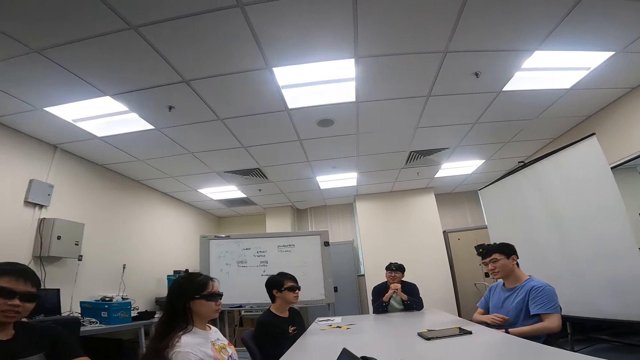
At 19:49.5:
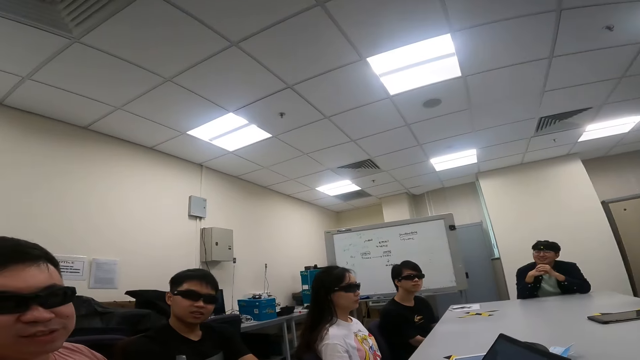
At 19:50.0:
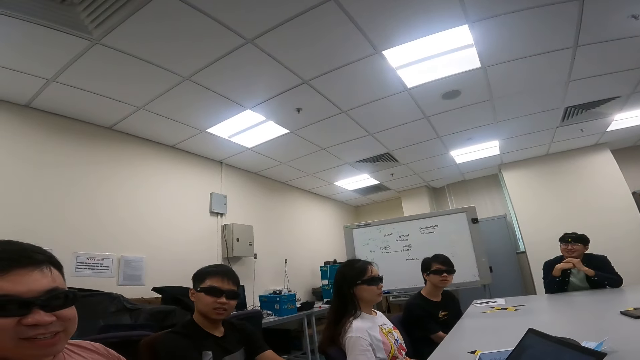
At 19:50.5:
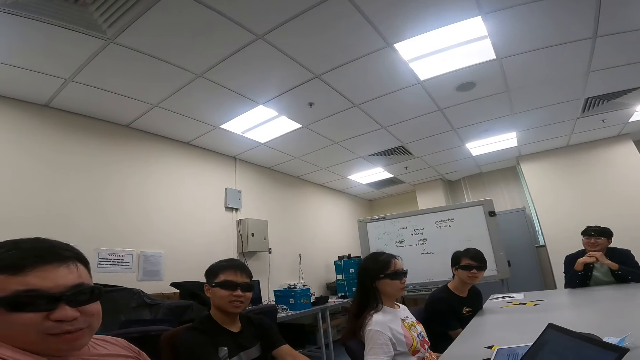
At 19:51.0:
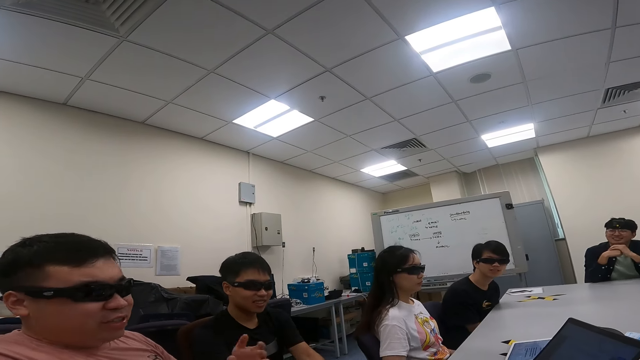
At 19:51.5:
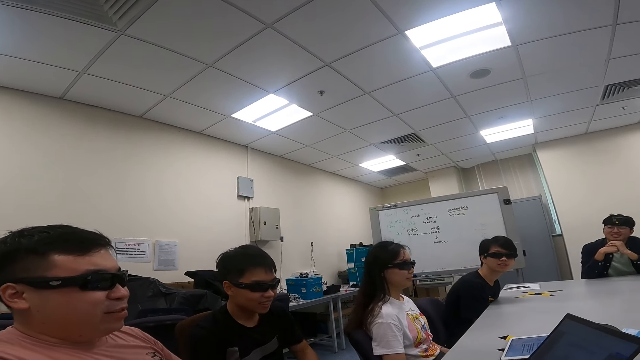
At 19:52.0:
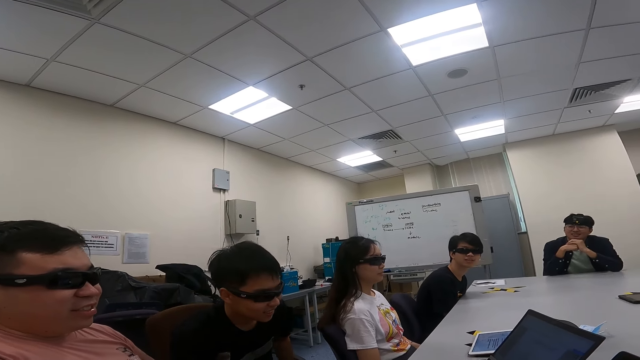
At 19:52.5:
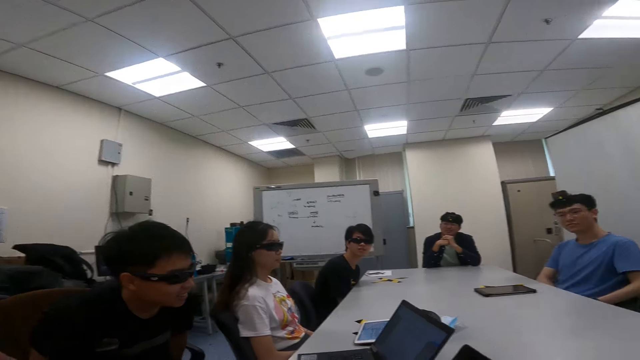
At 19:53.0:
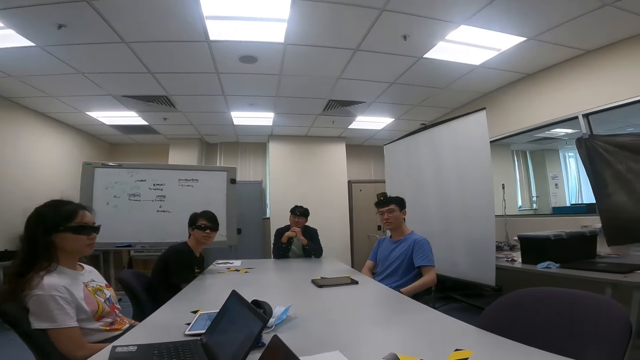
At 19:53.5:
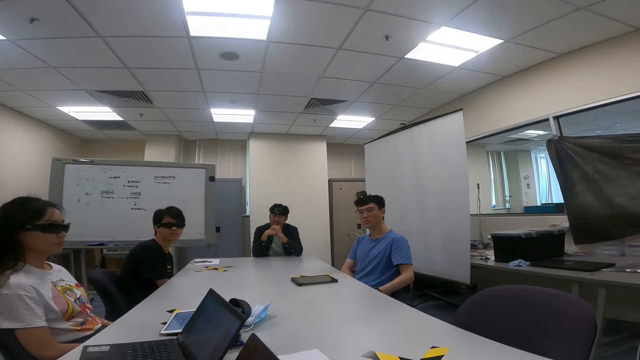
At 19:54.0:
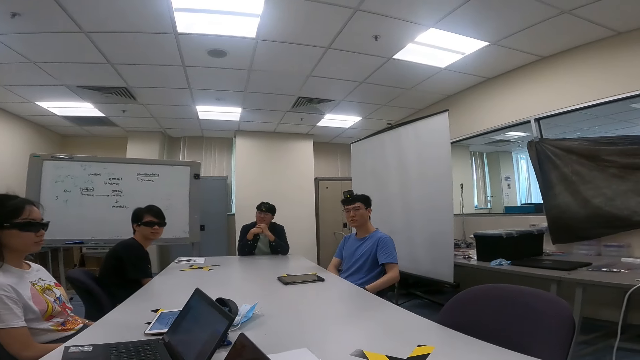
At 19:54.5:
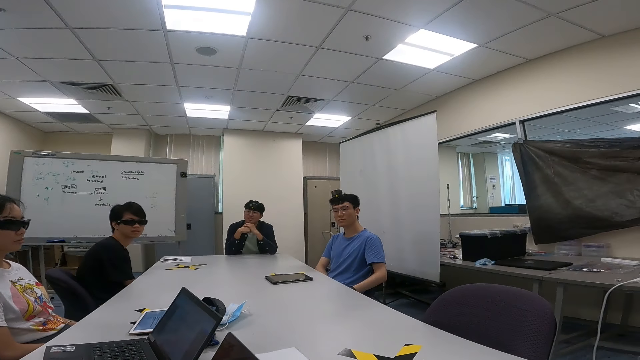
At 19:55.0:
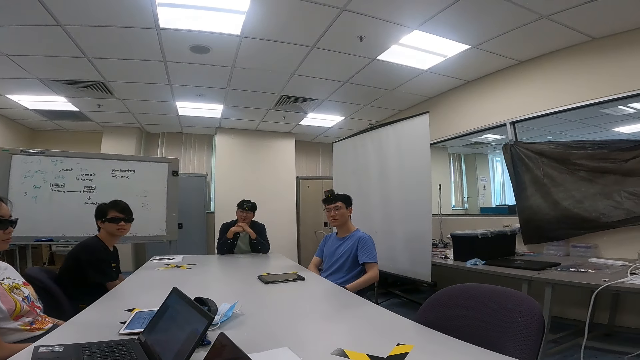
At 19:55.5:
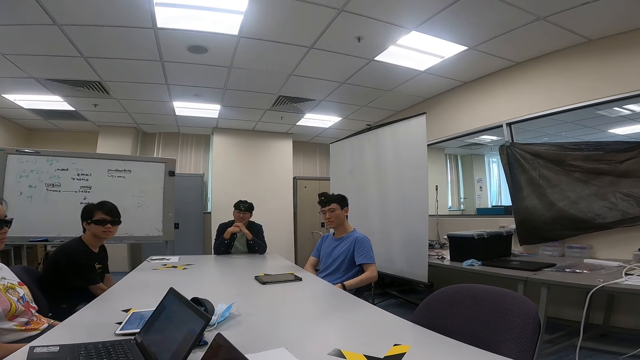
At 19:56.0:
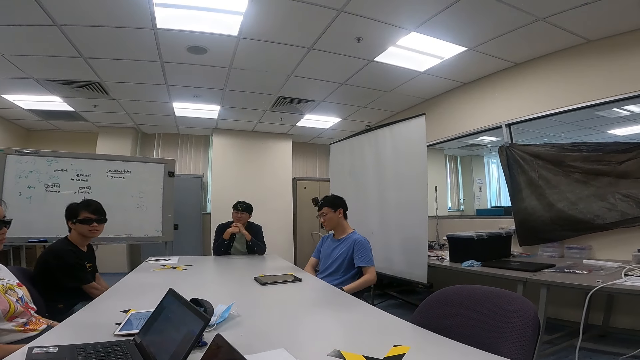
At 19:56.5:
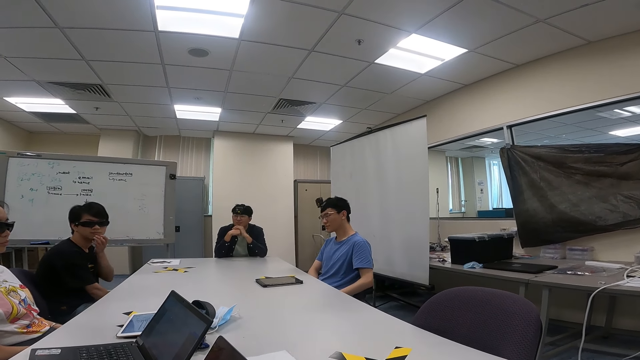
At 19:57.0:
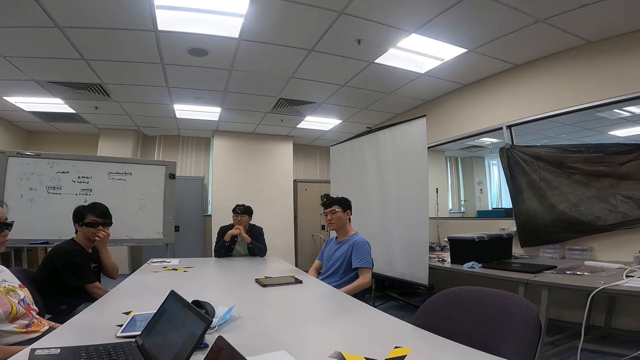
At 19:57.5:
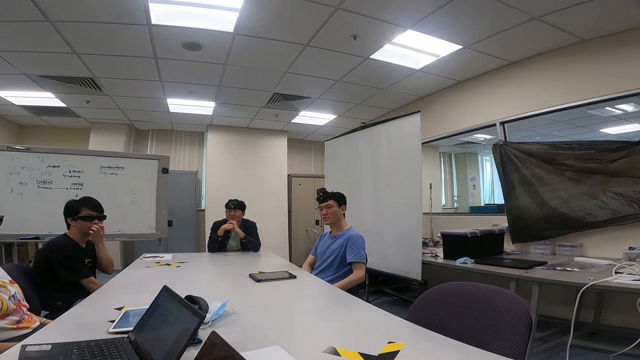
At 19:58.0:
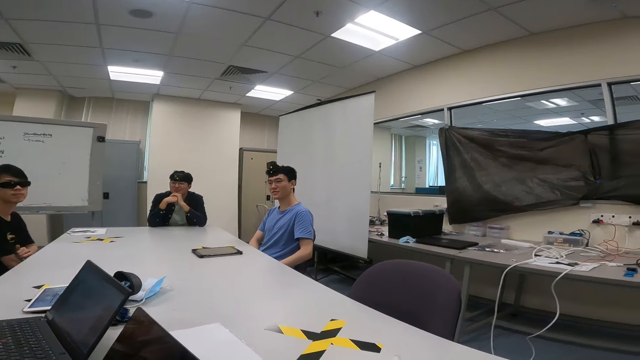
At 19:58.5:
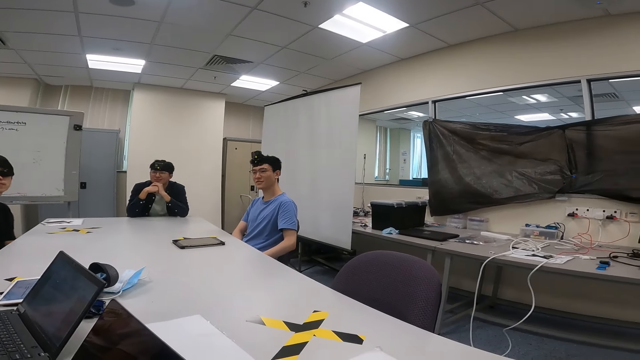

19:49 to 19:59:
The camera wearer looks around. A person talks to the camera wearer.

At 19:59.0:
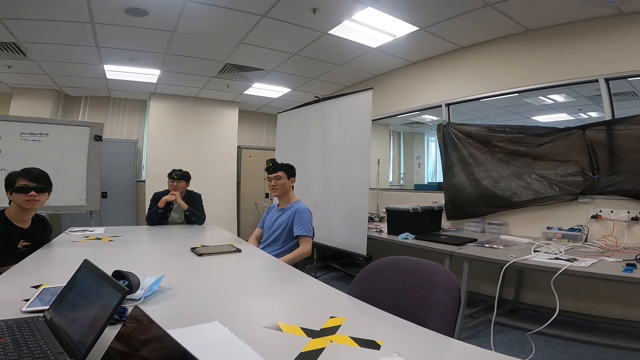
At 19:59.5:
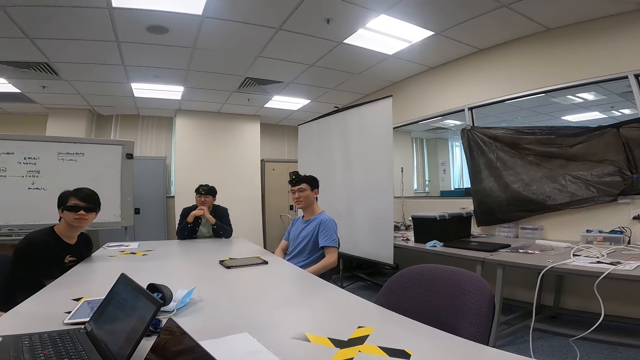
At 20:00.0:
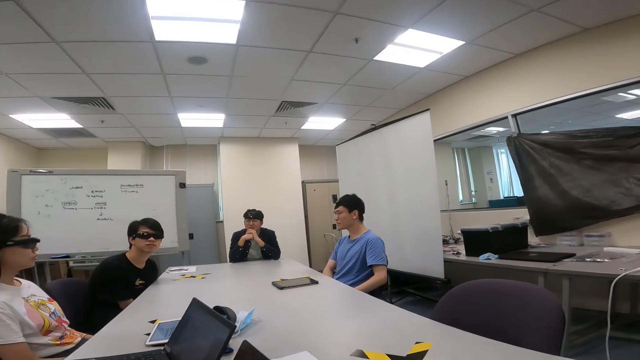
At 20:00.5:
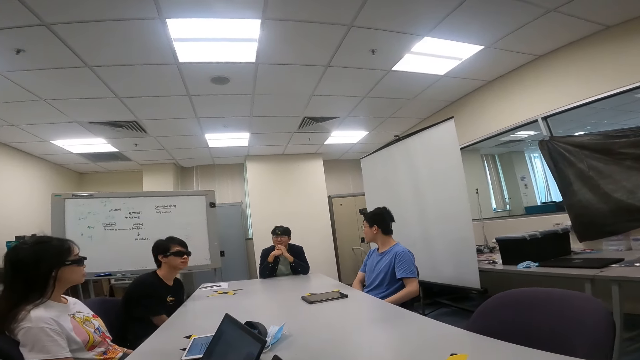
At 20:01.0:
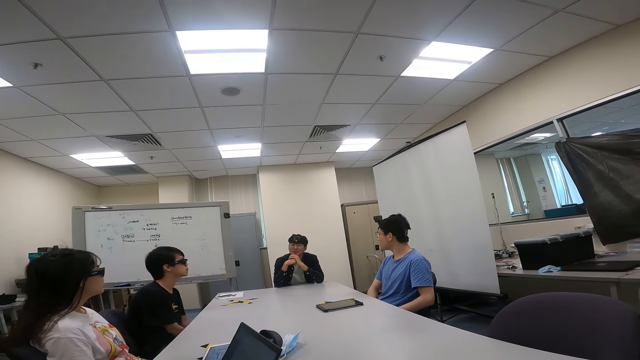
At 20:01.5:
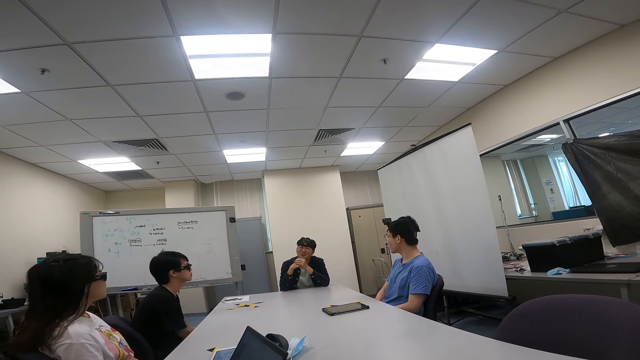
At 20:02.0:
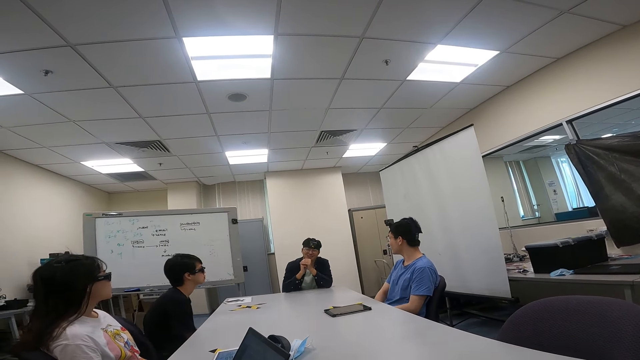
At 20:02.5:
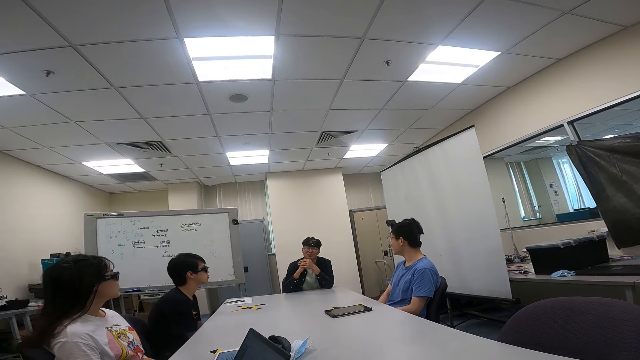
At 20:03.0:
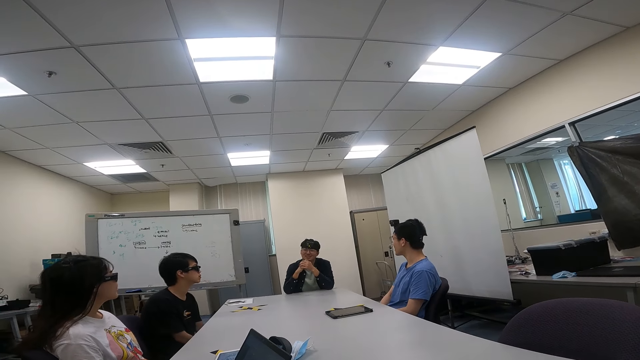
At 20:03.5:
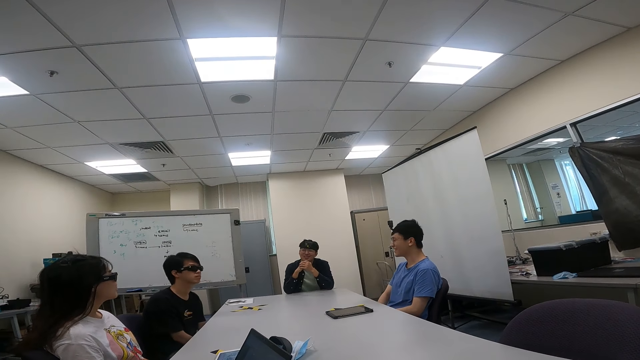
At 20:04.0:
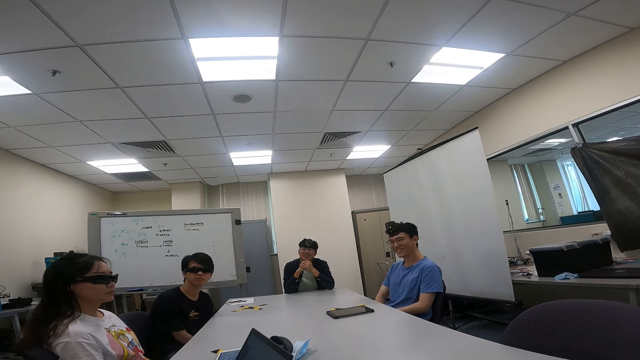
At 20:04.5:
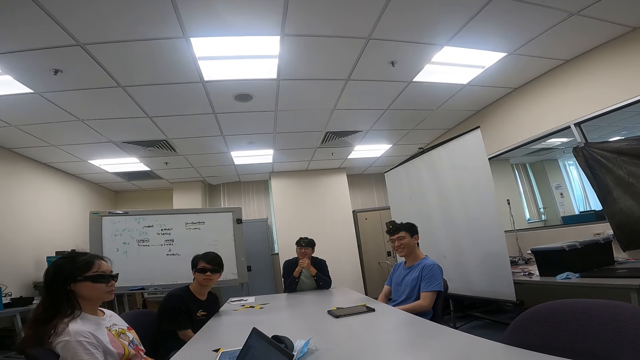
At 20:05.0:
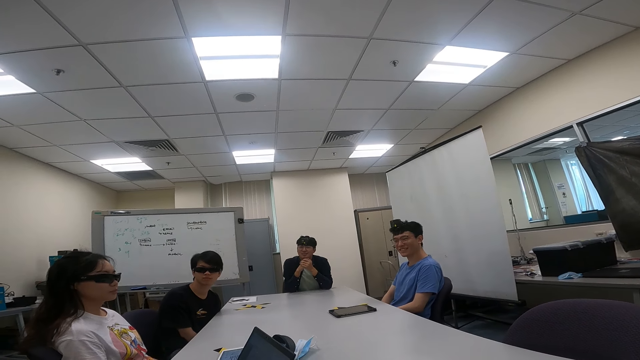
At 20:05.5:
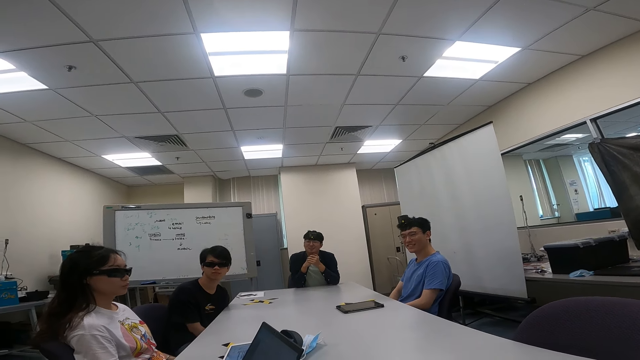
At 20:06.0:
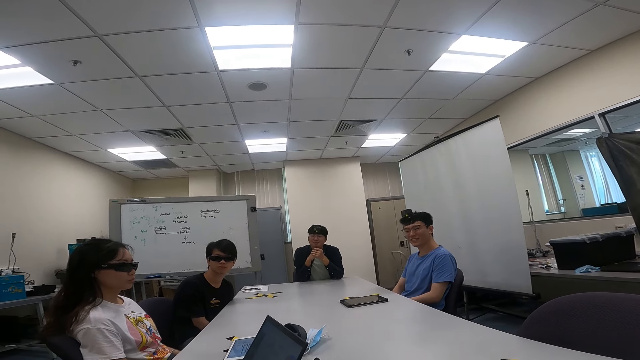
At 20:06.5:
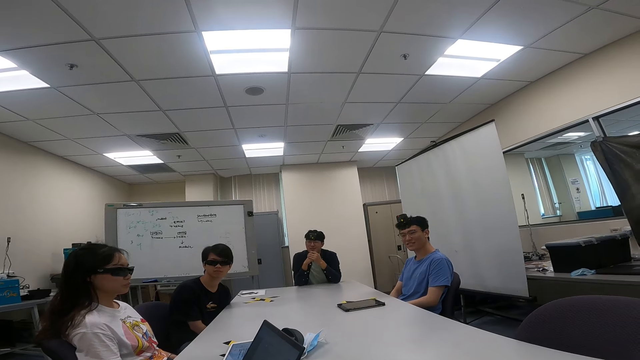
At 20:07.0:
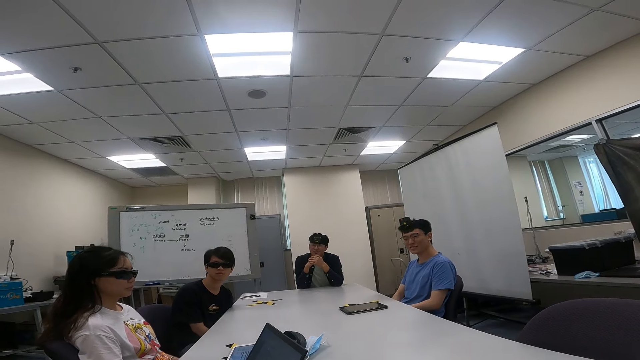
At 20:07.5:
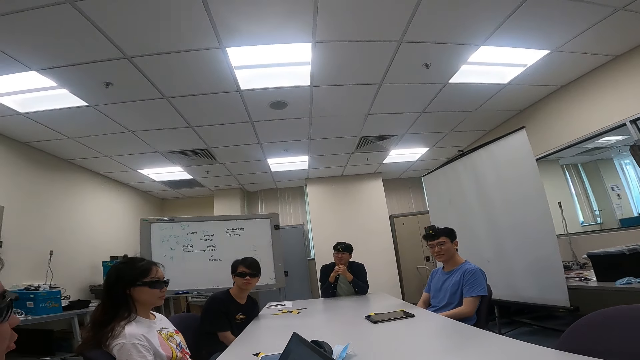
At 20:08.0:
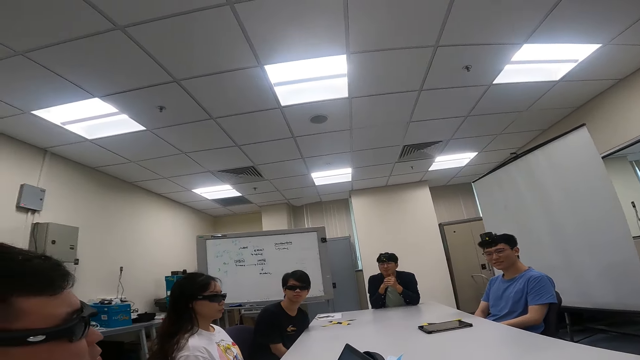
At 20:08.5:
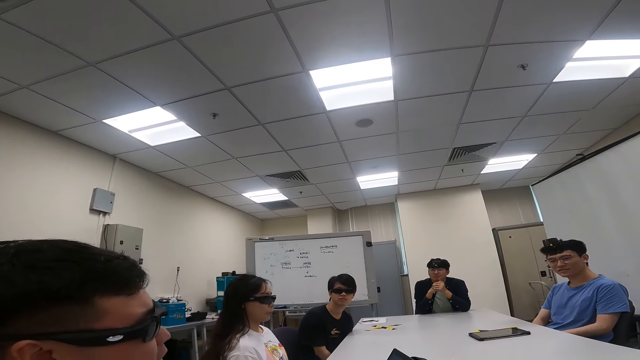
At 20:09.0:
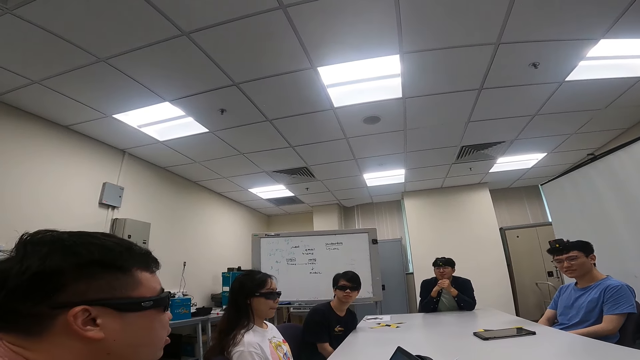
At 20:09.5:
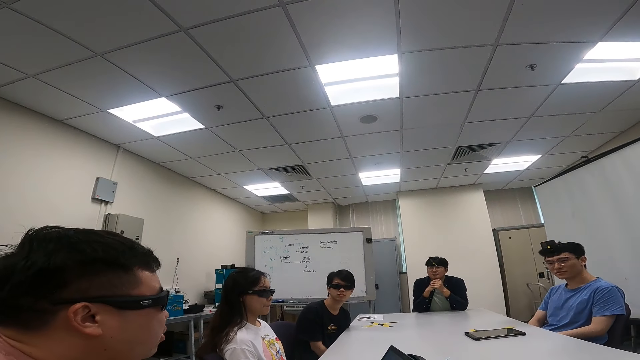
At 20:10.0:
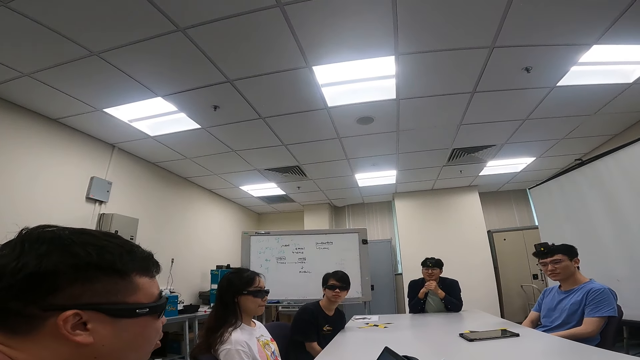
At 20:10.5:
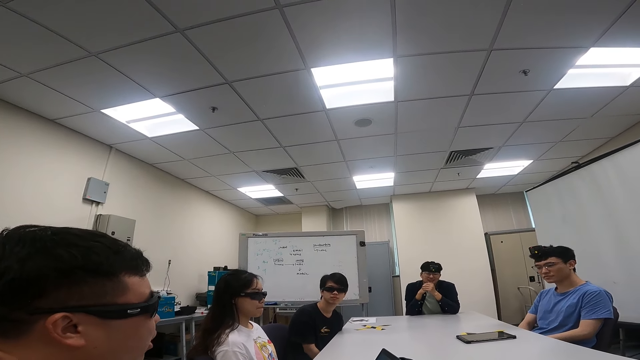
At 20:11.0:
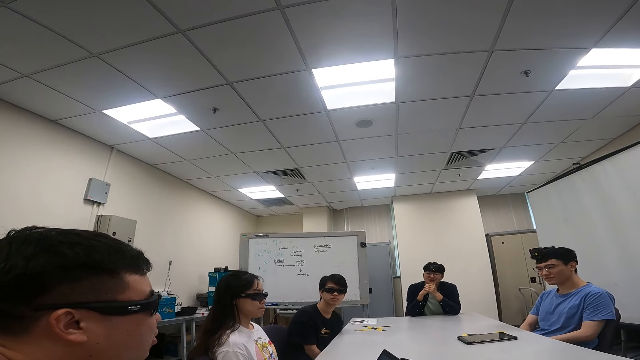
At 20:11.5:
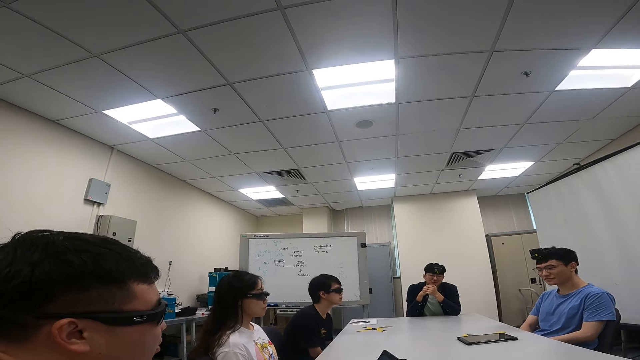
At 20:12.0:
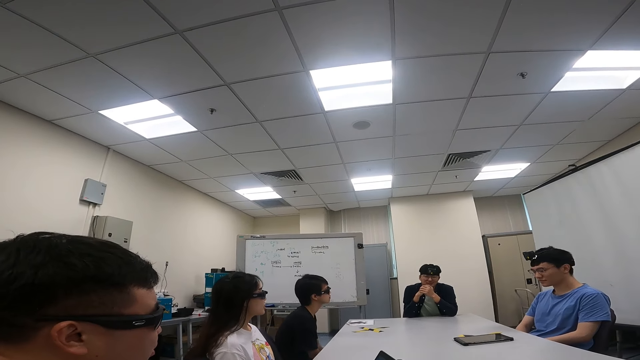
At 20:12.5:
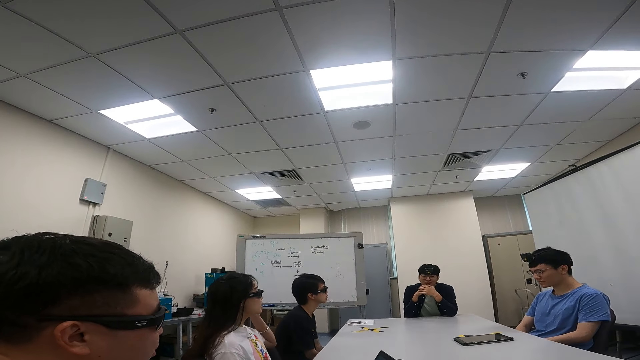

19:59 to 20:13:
A person talks to another person. The other person talks to the first person.
